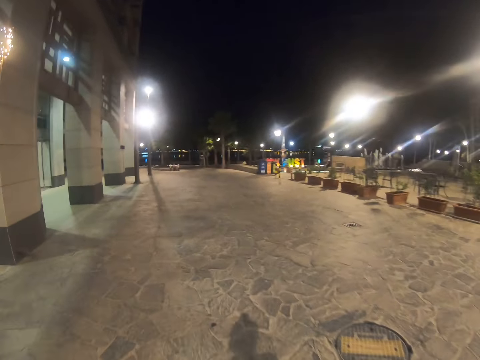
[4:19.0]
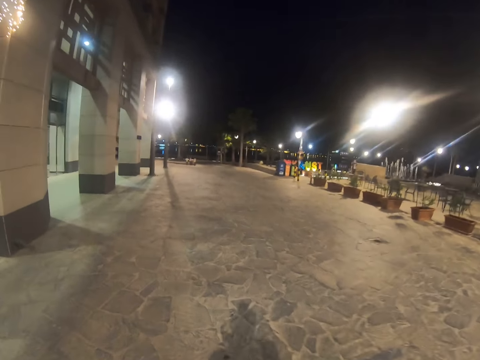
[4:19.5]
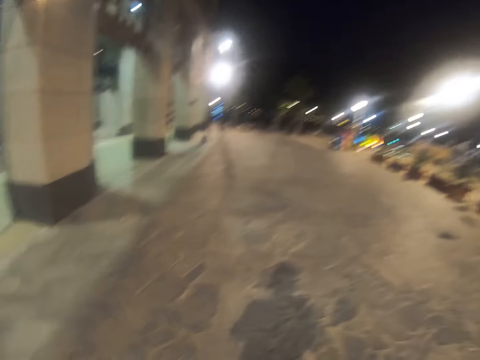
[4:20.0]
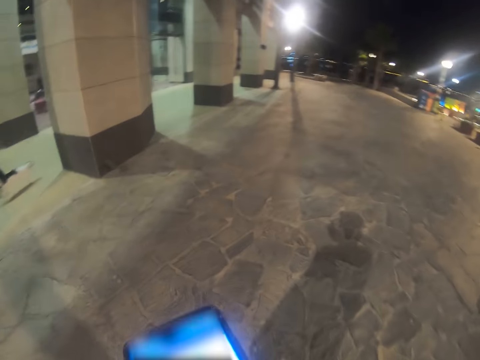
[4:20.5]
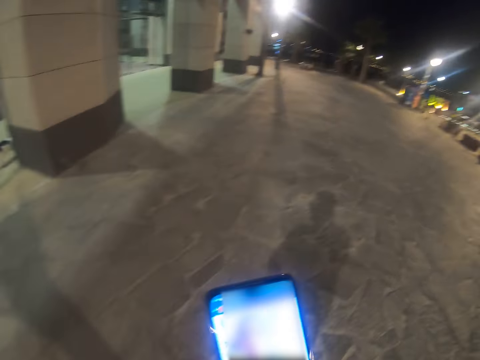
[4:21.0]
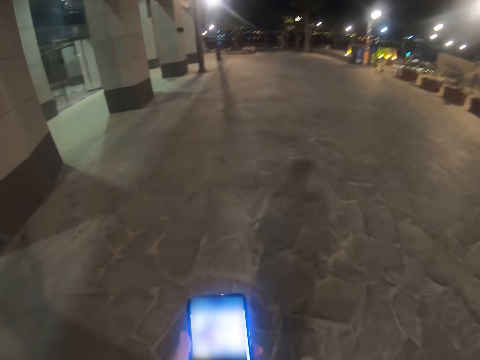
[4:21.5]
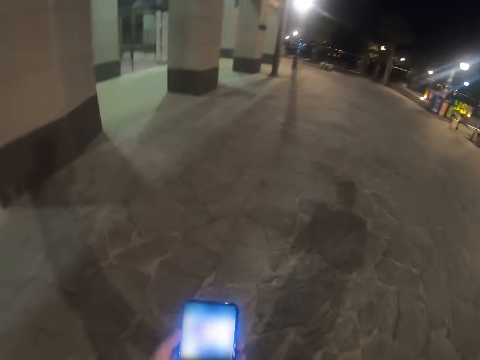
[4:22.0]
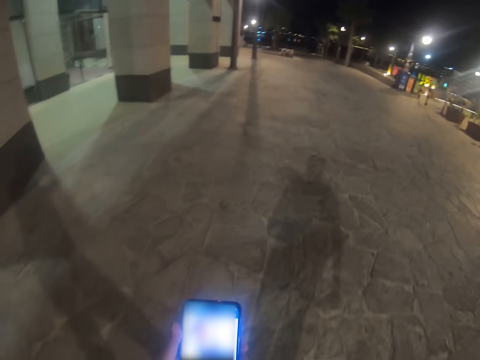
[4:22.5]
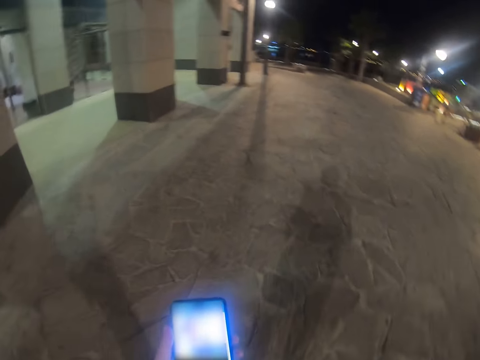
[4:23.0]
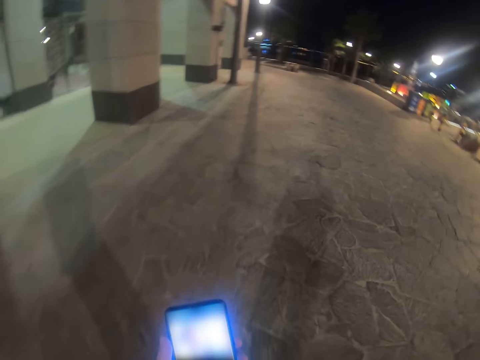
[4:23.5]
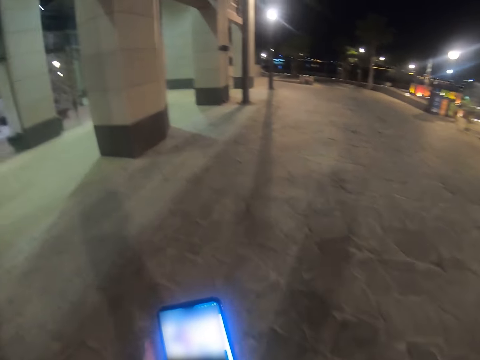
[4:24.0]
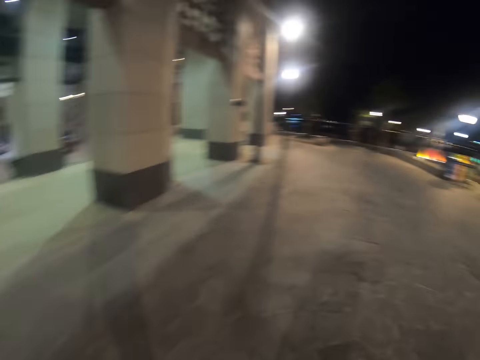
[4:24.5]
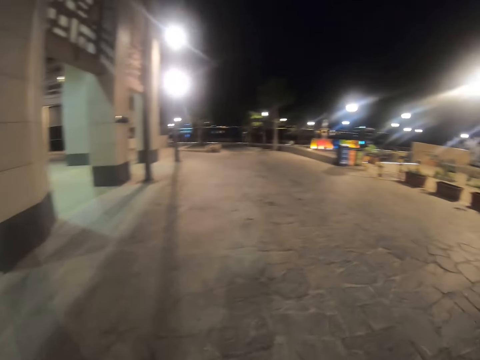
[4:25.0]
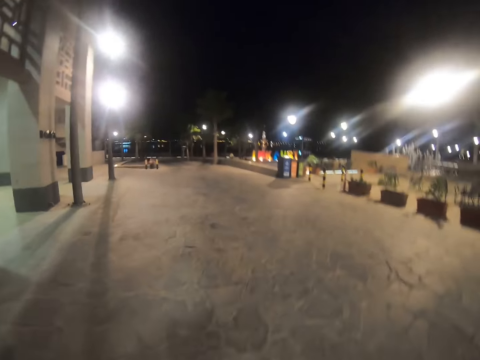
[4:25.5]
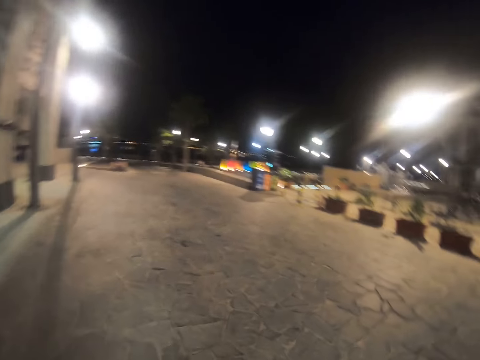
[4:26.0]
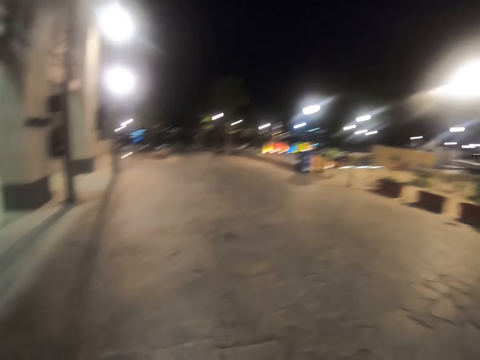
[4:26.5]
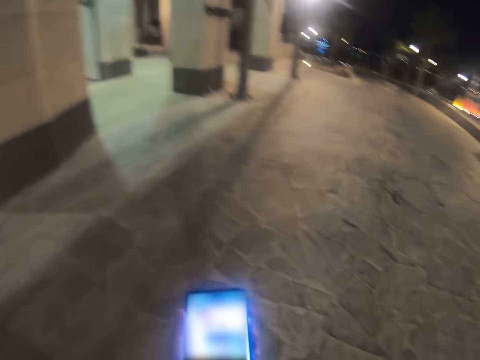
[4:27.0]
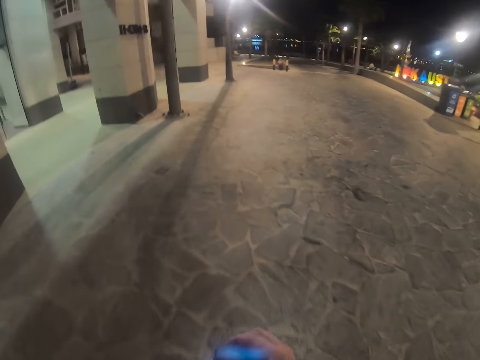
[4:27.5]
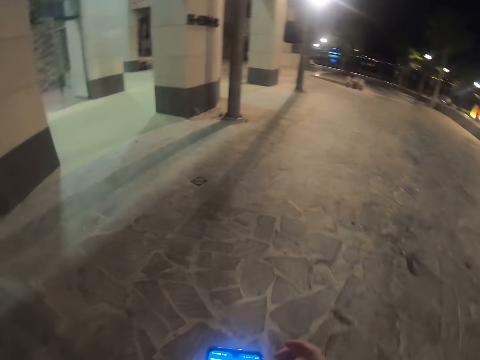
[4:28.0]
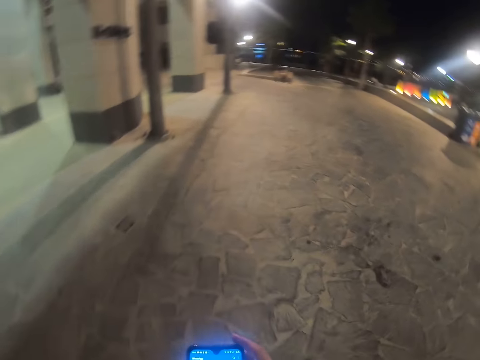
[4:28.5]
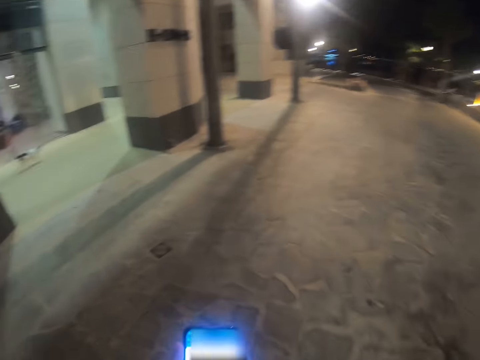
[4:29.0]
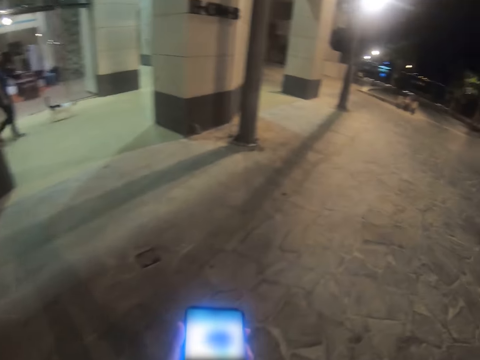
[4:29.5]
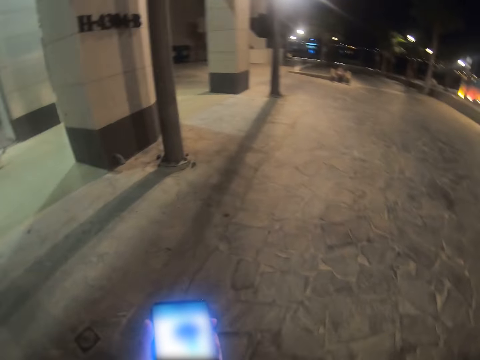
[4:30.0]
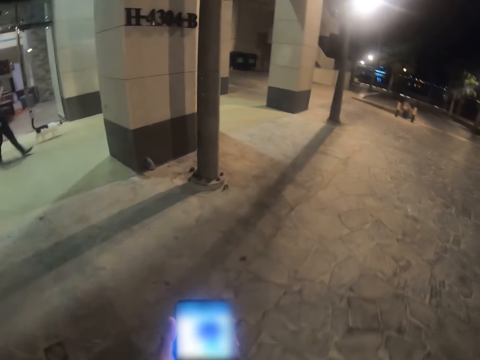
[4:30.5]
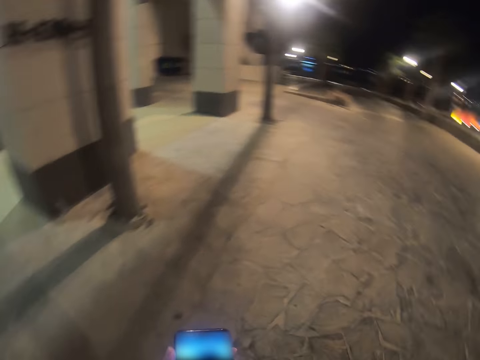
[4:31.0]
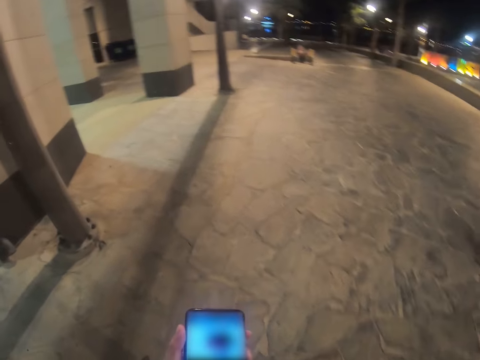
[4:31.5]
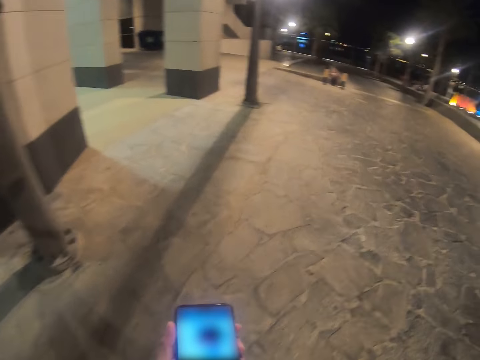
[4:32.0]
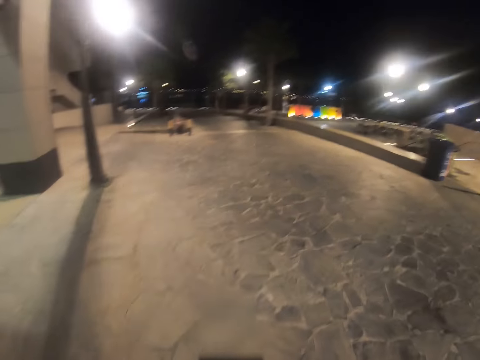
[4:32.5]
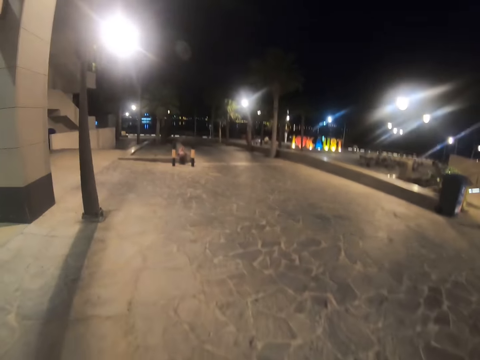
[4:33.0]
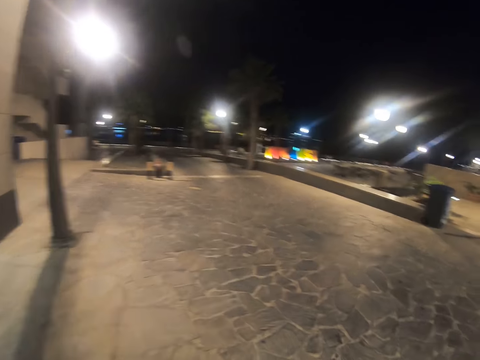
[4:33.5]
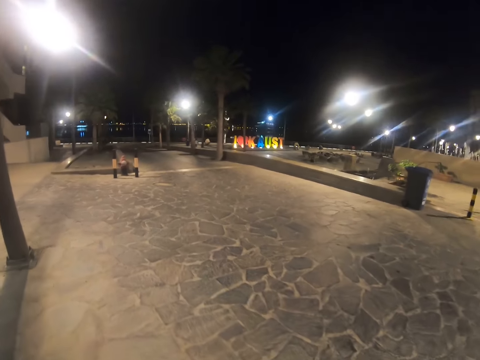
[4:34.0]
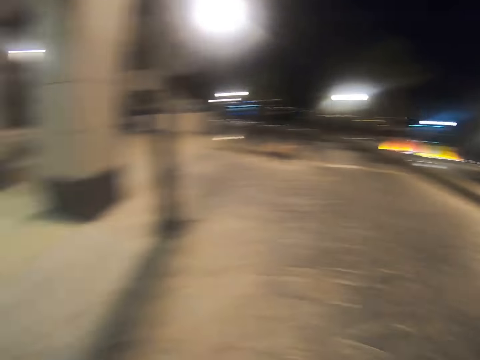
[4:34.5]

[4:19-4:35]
The camera wearer looks at the phone. They walk on the pavement. They look at the phone.

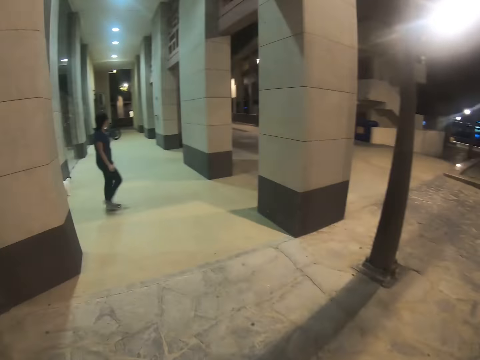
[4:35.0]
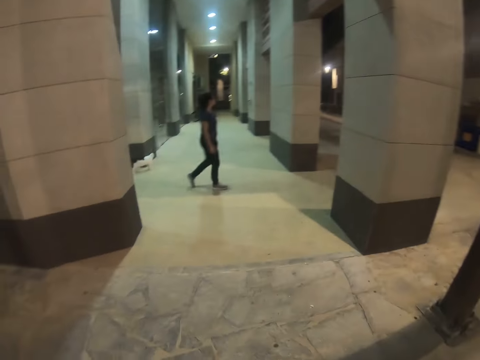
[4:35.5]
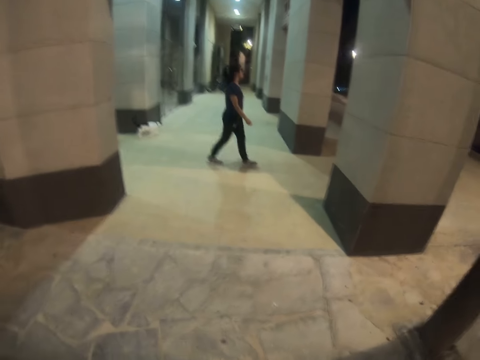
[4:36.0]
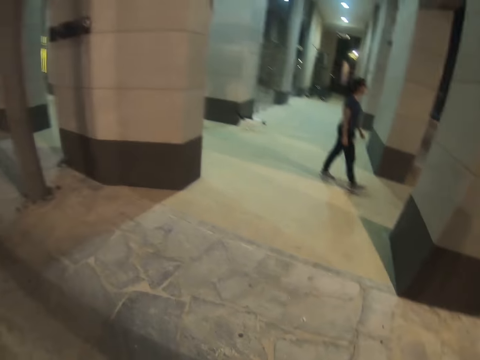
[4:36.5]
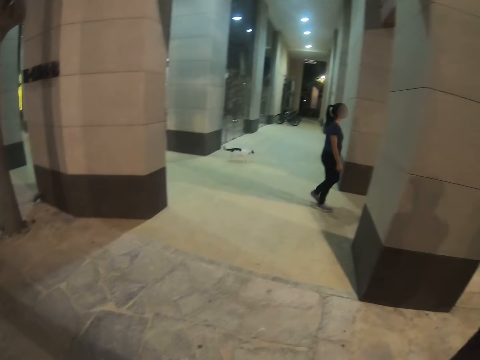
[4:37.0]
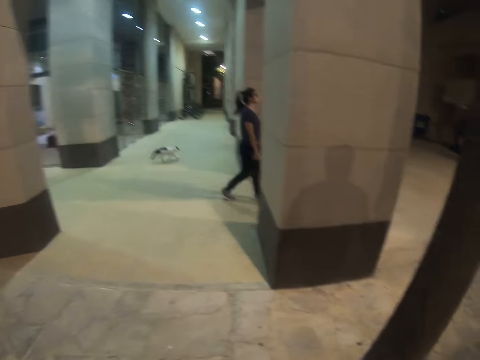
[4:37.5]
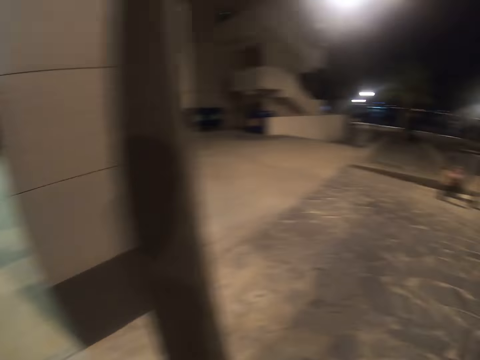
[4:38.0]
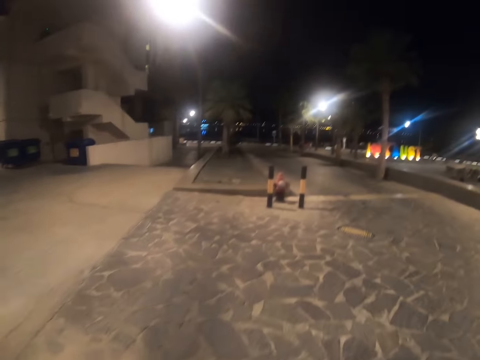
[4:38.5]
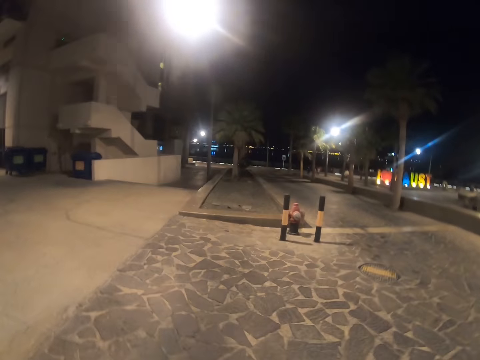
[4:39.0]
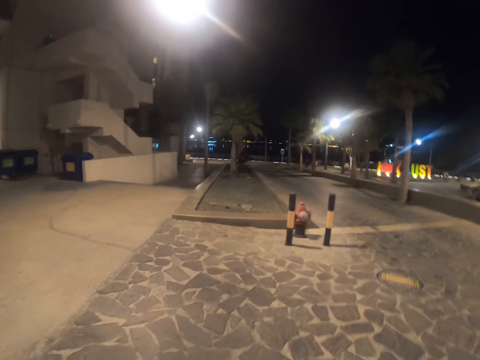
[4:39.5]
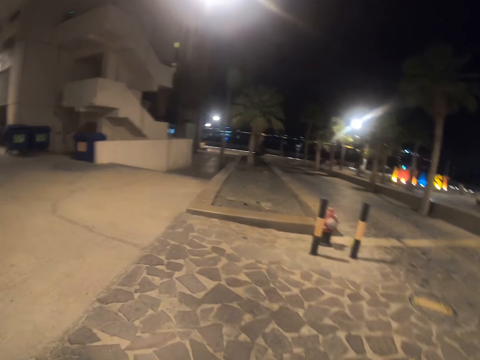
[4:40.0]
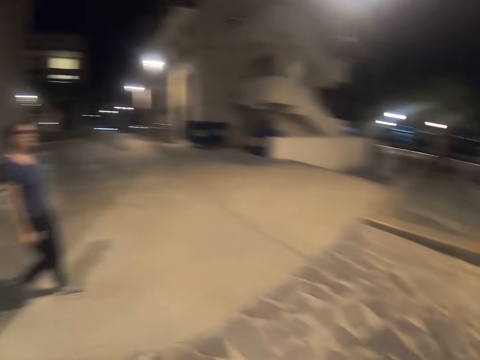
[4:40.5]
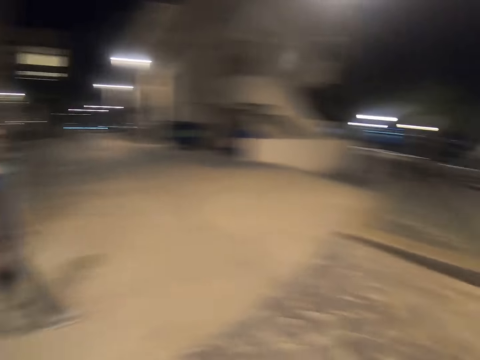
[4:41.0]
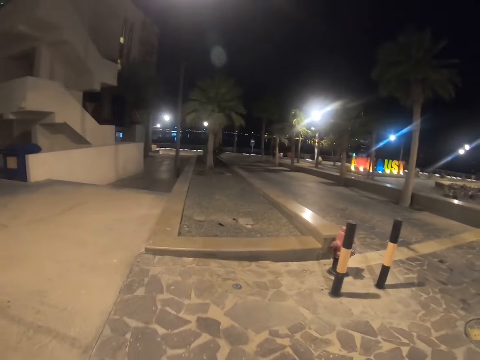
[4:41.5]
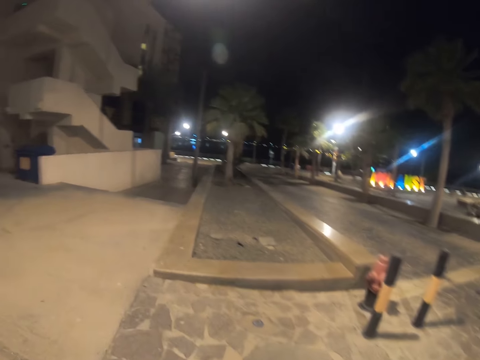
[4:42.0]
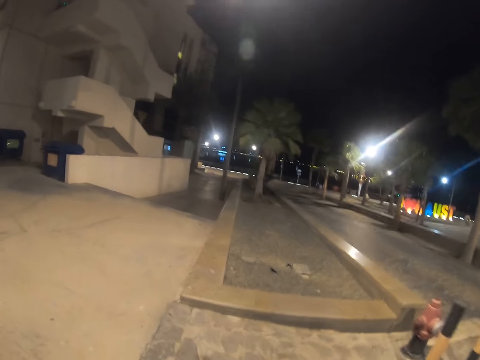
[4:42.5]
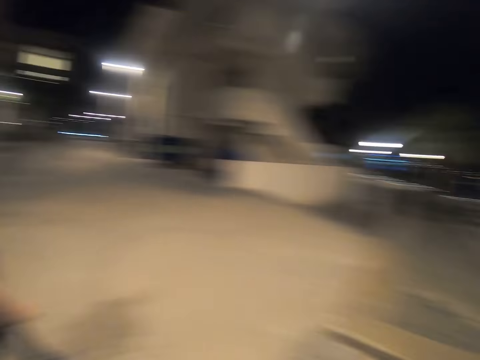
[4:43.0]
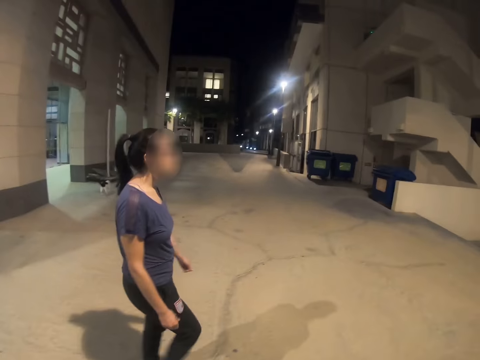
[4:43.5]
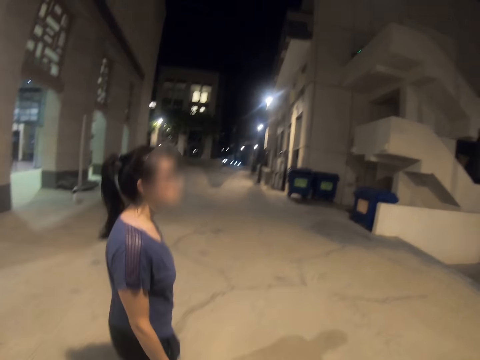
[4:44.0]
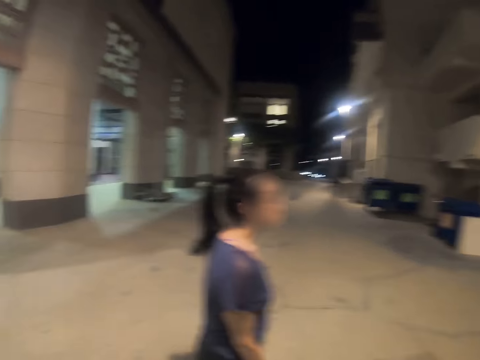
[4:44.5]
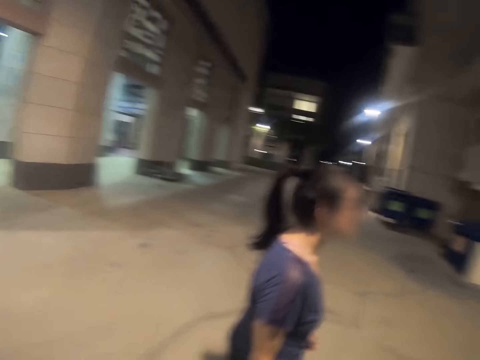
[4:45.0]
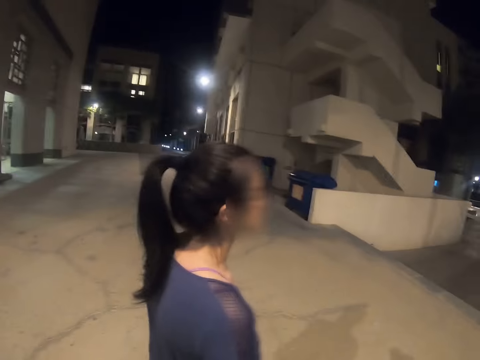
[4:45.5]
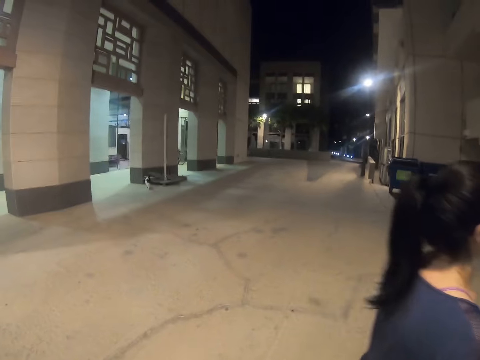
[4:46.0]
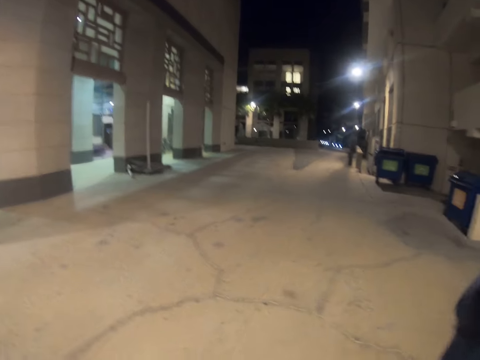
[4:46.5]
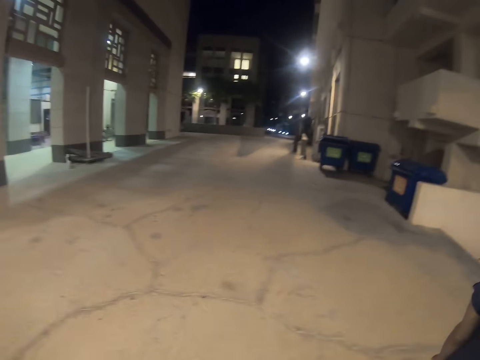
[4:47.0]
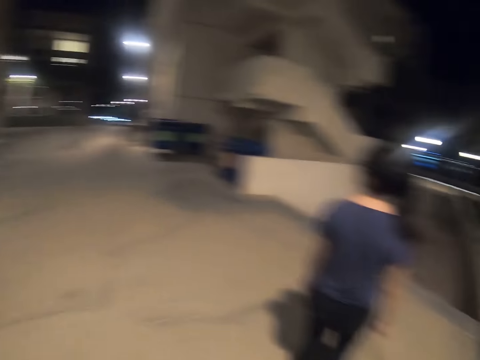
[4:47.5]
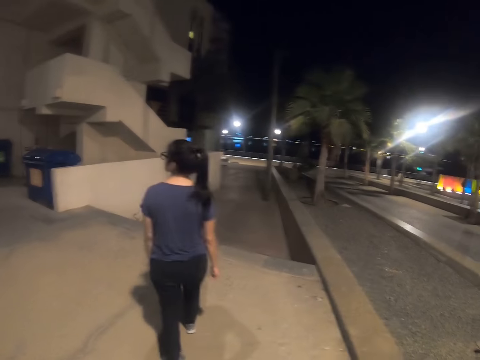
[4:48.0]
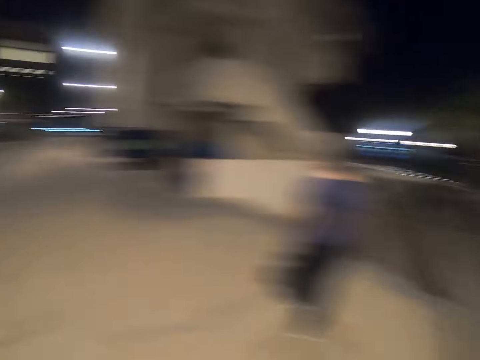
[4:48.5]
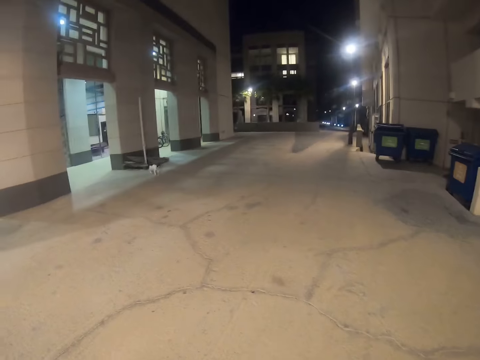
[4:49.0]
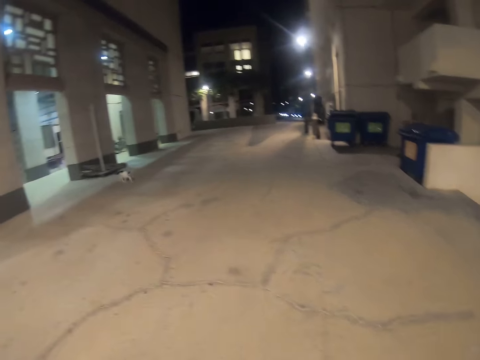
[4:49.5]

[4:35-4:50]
The camera wearer looks around.
